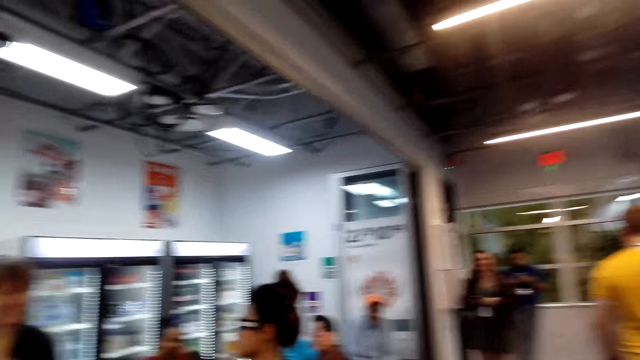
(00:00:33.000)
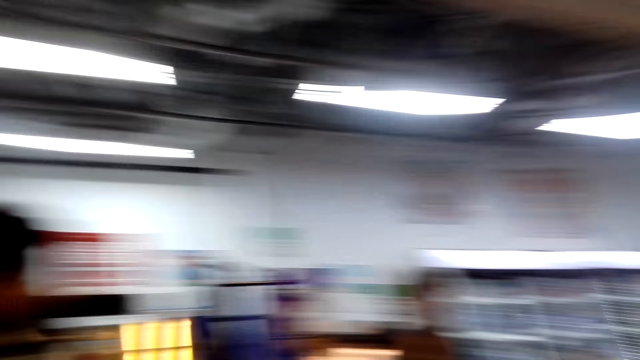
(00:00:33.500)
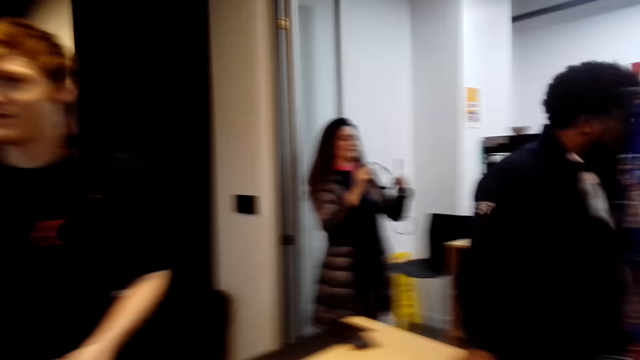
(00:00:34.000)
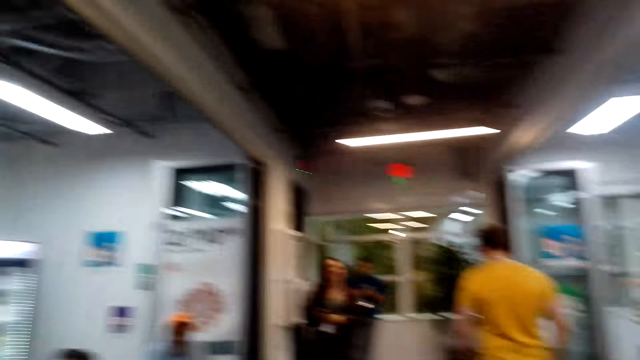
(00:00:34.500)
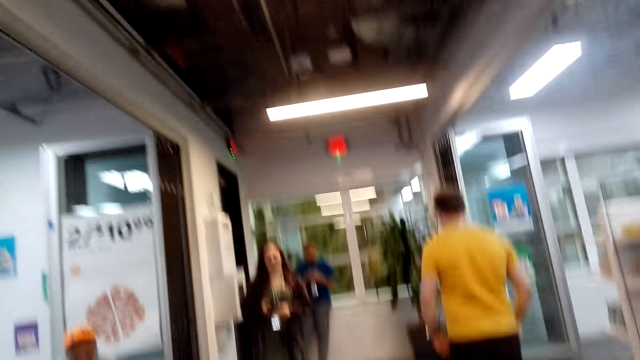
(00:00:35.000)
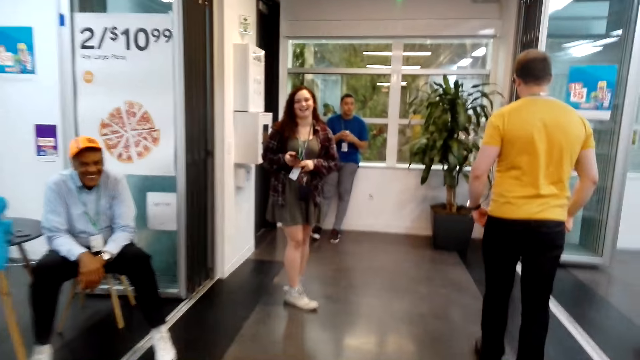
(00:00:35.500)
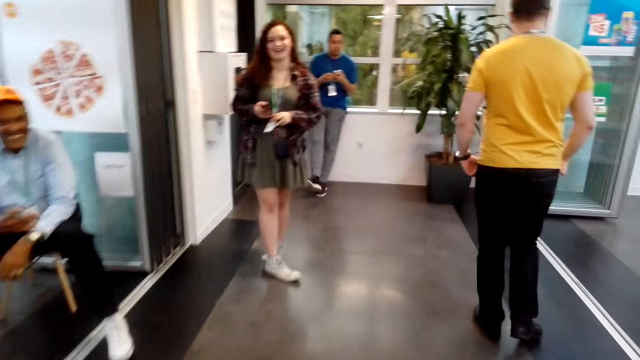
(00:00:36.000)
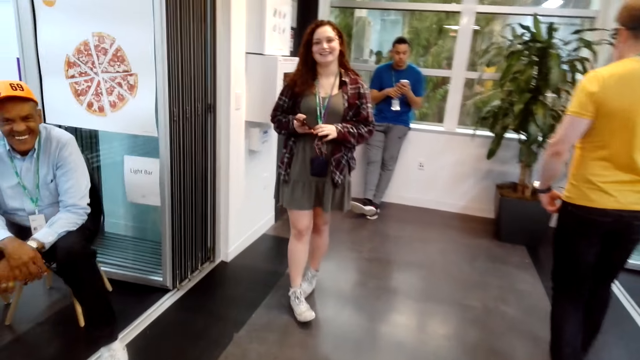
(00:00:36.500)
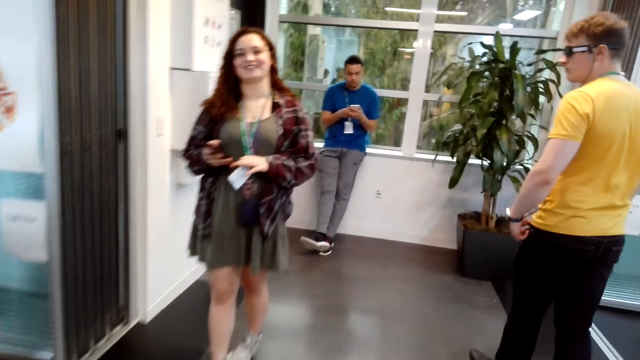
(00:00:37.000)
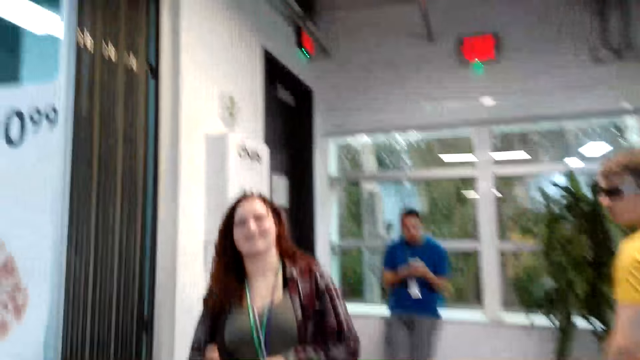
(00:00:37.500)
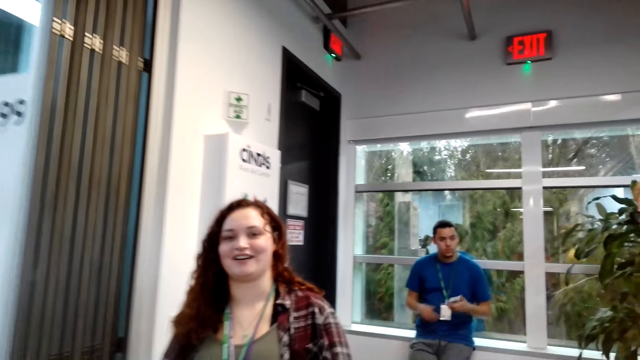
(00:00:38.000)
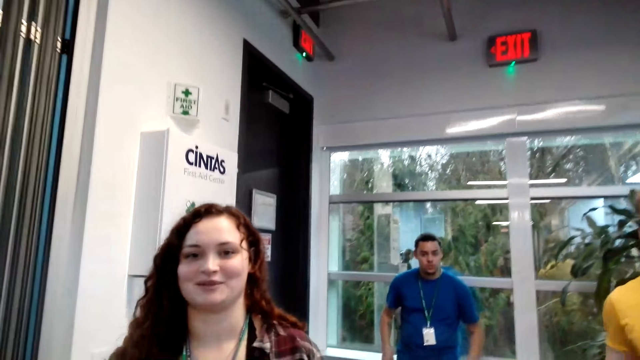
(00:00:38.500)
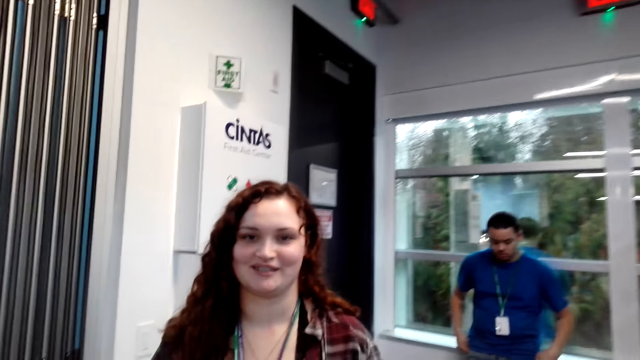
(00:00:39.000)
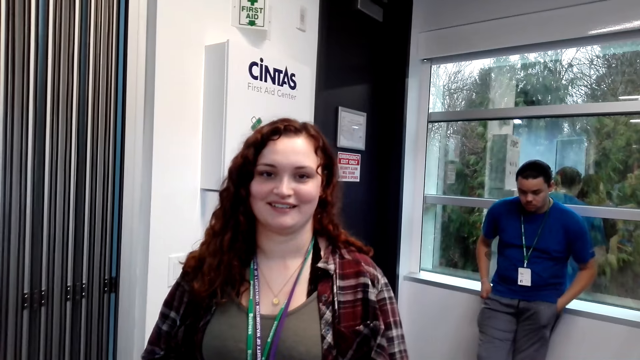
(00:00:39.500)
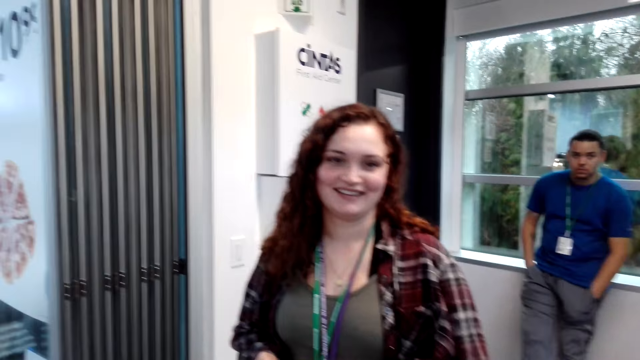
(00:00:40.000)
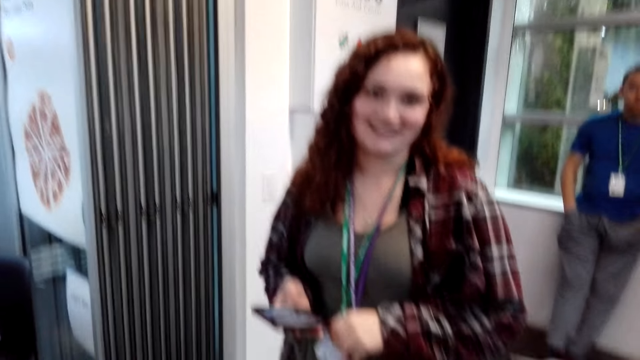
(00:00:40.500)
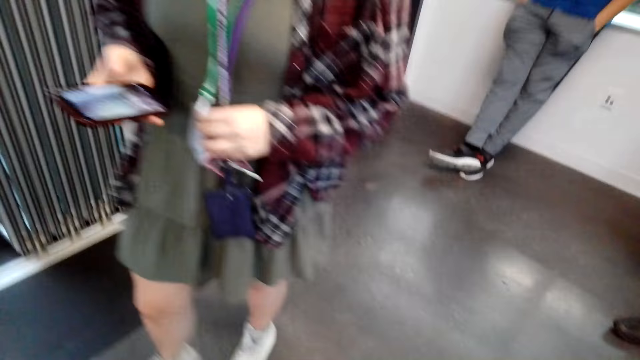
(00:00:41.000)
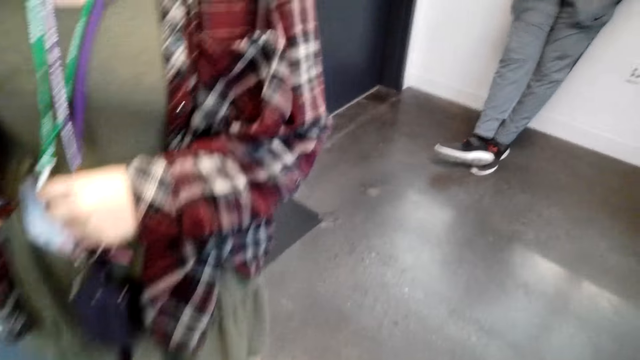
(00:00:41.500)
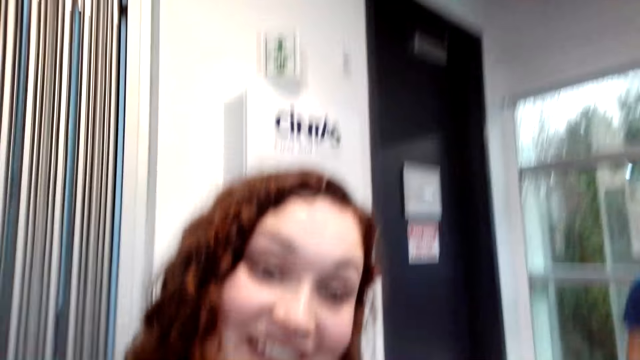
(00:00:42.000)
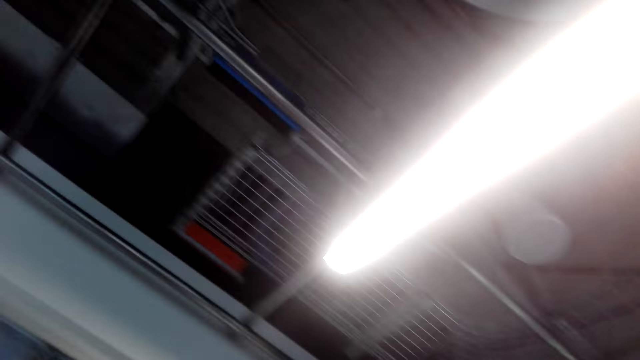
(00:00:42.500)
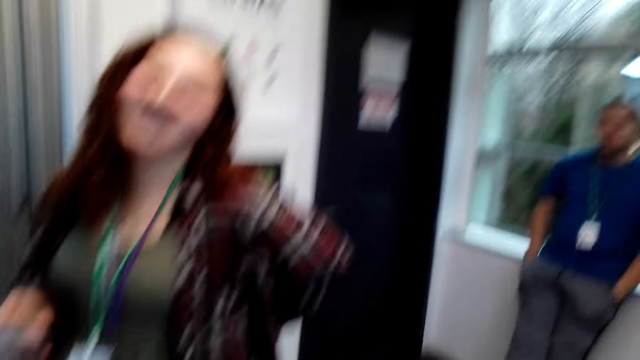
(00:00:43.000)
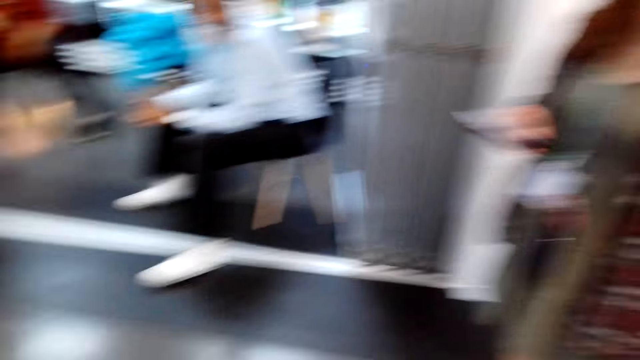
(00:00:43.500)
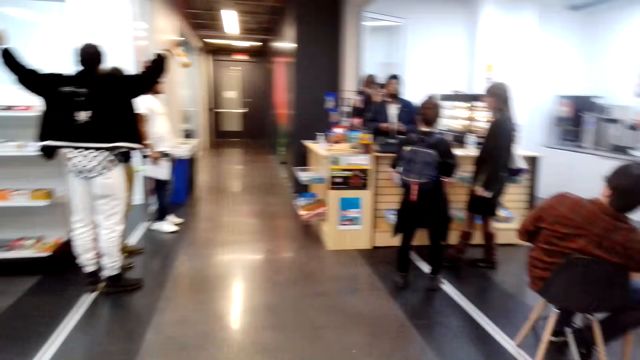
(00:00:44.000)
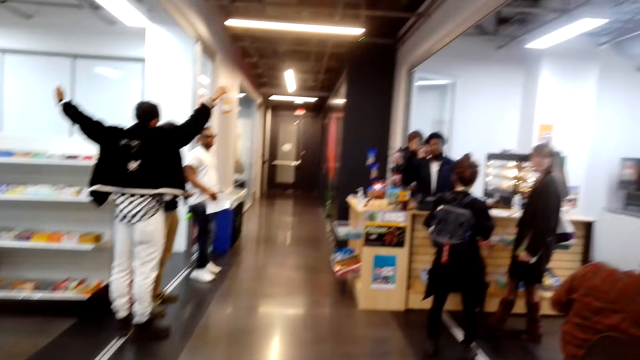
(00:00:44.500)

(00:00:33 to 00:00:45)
The camera wearer laughs while talking to a person.

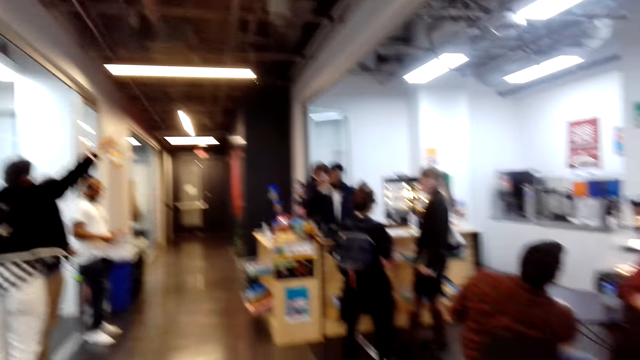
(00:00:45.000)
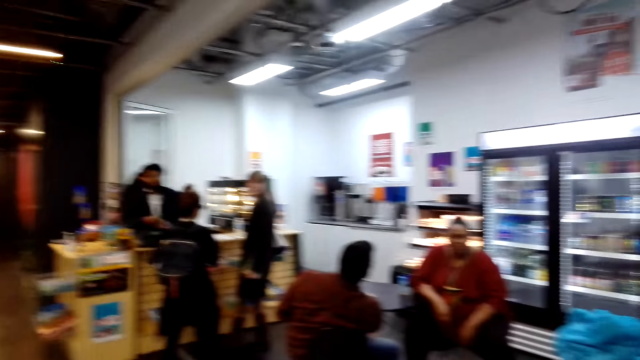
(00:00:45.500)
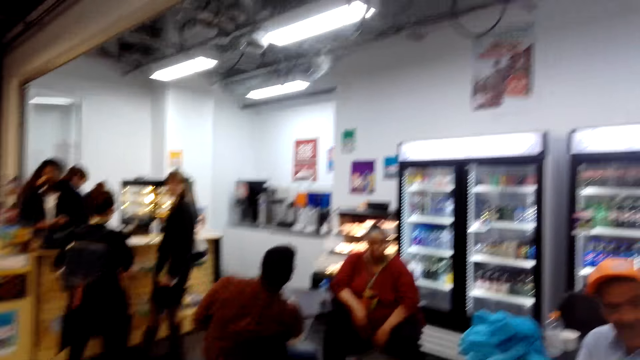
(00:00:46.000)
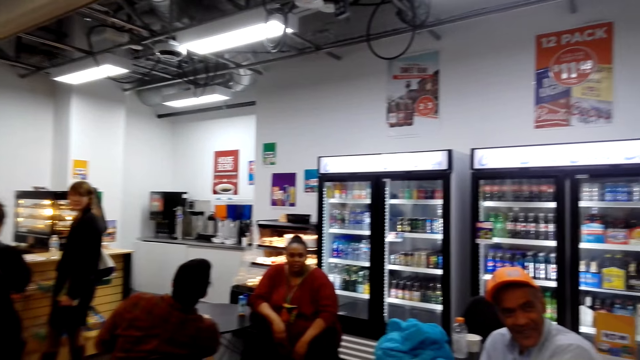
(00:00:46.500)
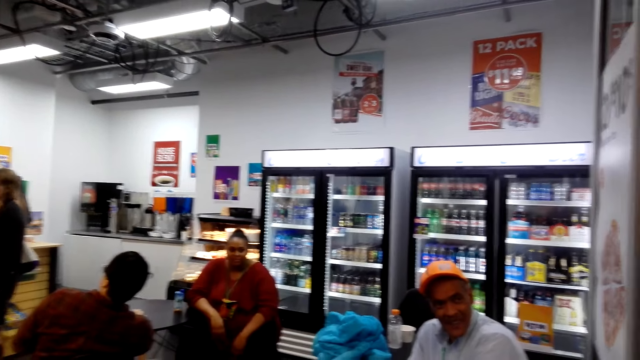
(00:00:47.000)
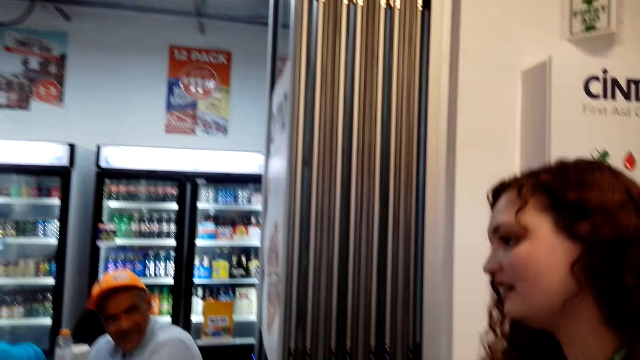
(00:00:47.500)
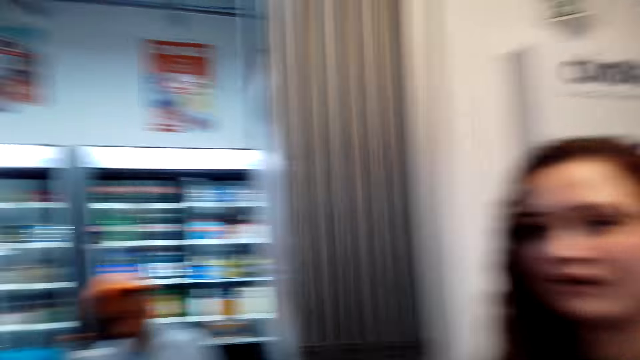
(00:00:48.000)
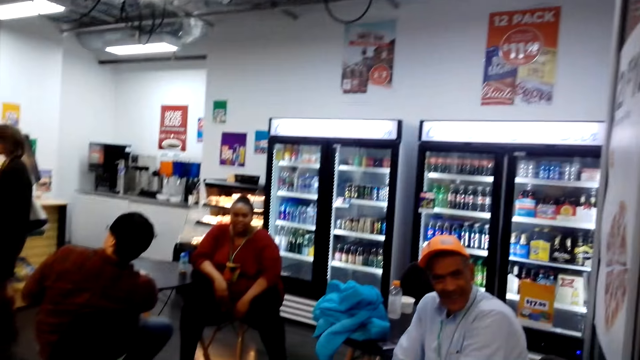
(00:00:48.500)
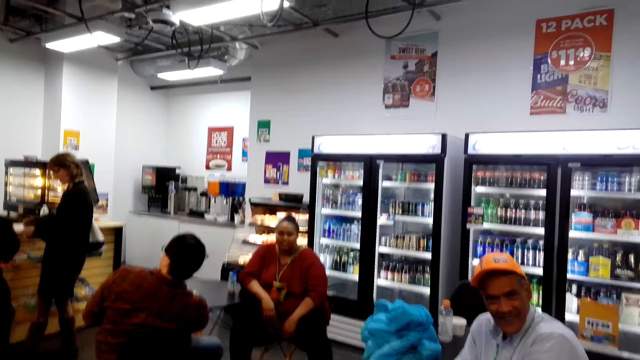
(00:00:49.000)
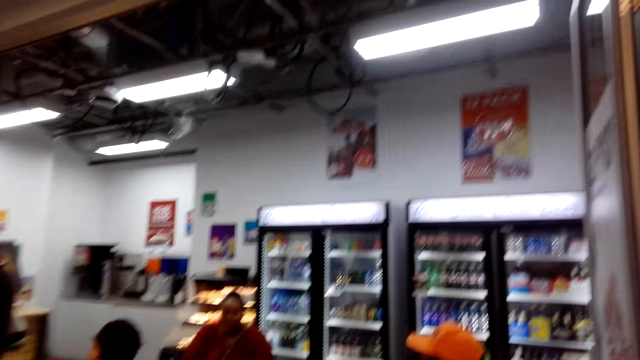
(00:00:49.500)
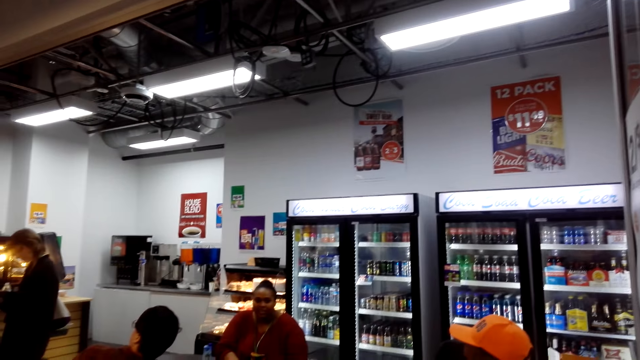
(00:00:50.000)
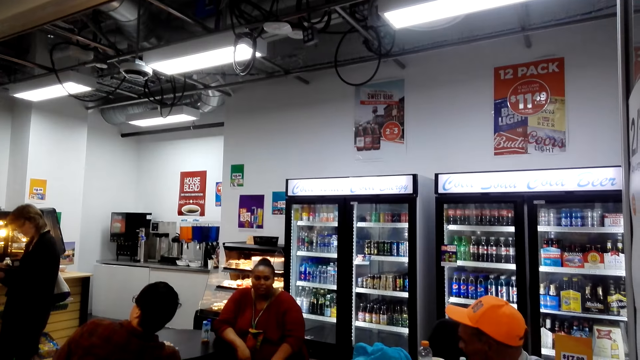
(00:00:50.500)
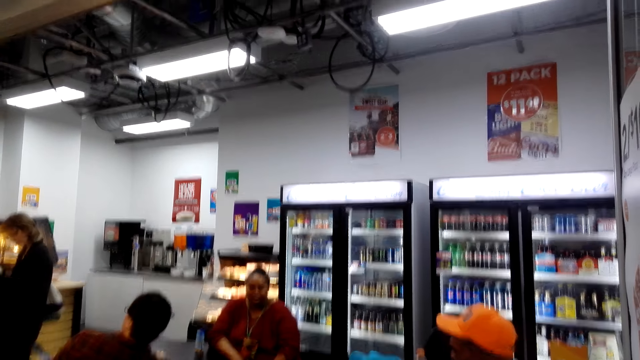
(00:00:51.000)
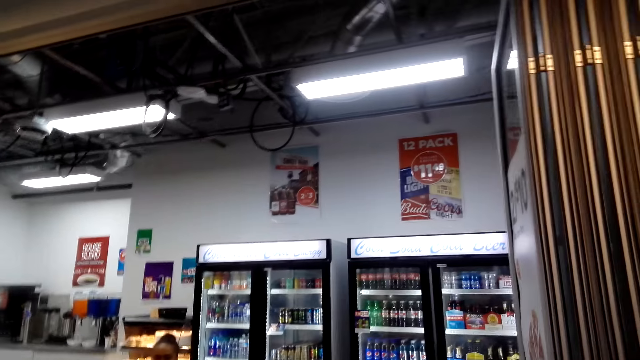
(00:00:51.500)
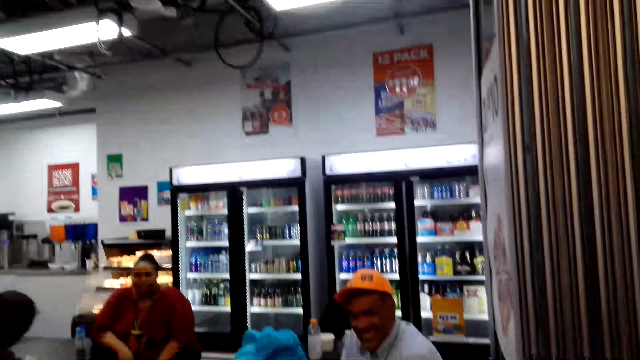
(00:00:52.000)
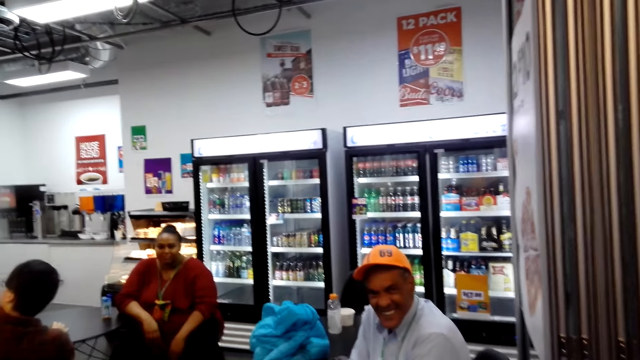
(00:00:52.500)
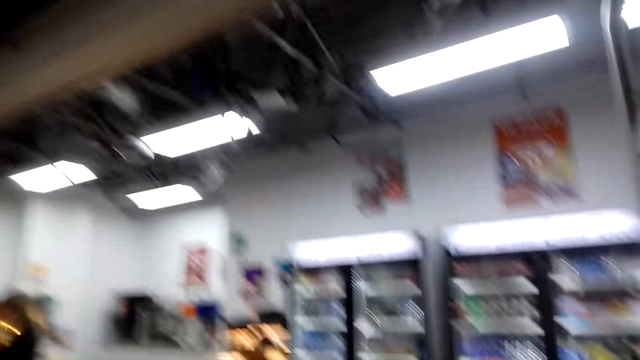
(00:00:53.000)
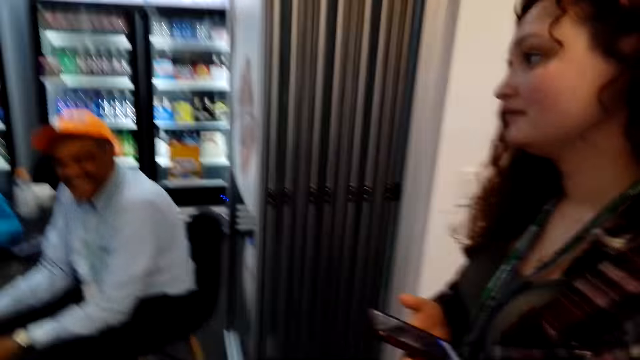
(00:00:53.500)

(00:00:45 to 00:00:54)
The camera wearer looks around.
